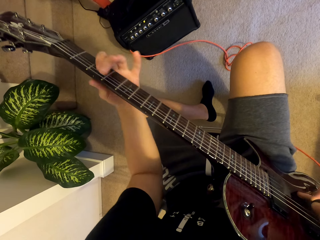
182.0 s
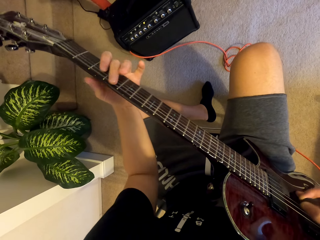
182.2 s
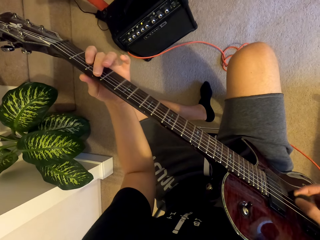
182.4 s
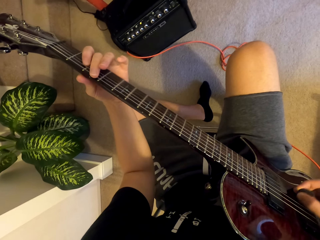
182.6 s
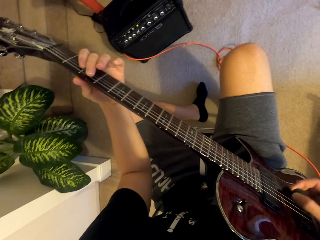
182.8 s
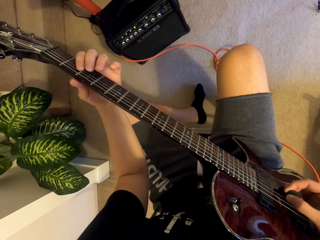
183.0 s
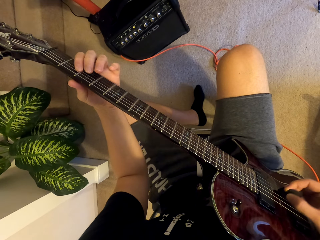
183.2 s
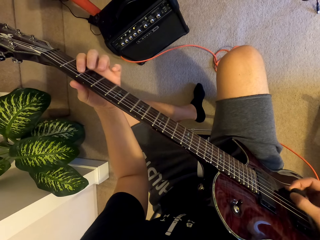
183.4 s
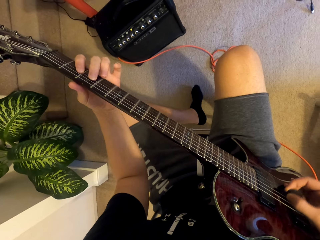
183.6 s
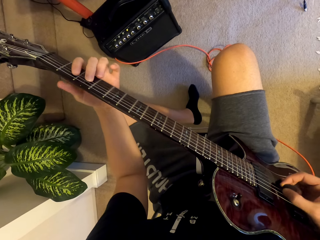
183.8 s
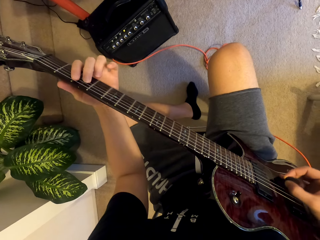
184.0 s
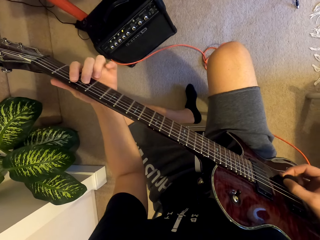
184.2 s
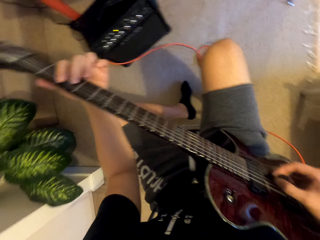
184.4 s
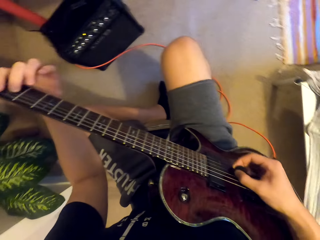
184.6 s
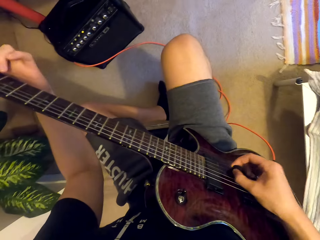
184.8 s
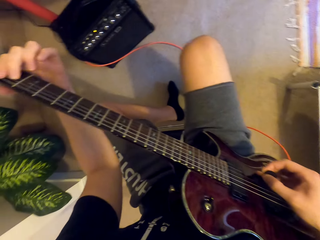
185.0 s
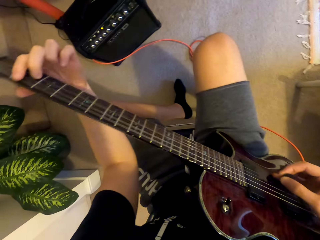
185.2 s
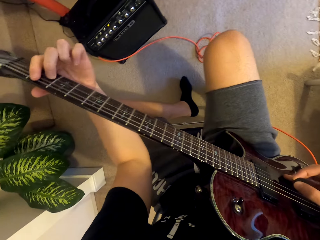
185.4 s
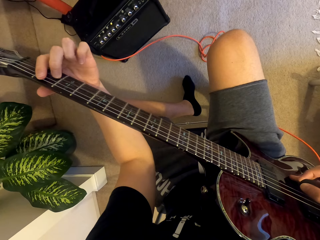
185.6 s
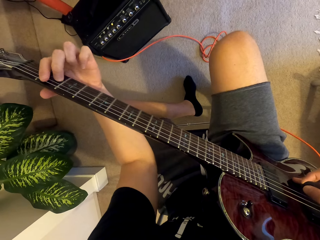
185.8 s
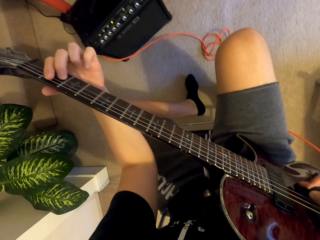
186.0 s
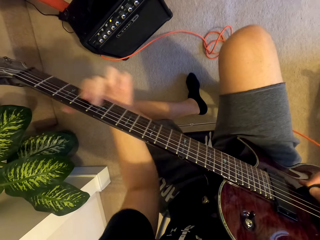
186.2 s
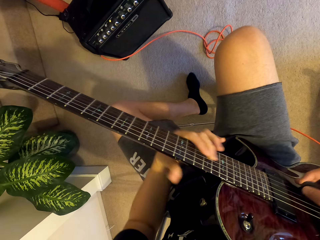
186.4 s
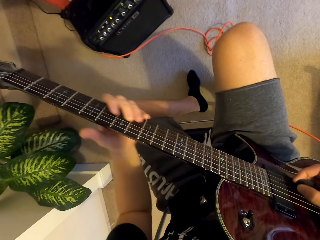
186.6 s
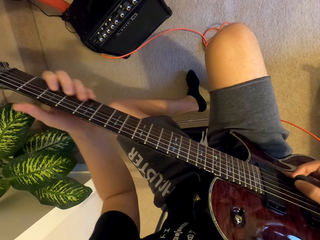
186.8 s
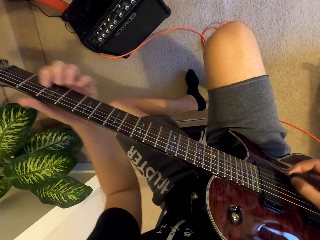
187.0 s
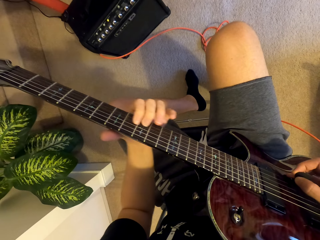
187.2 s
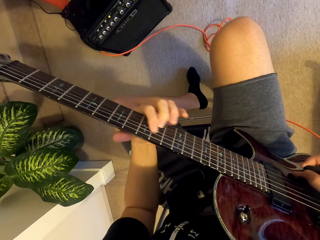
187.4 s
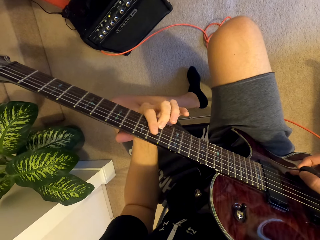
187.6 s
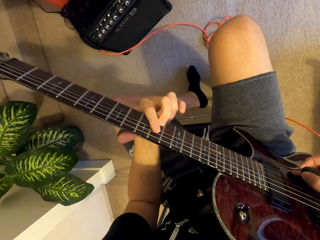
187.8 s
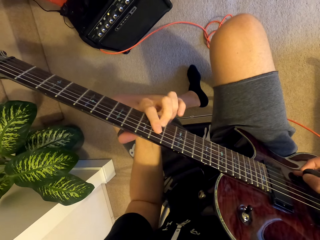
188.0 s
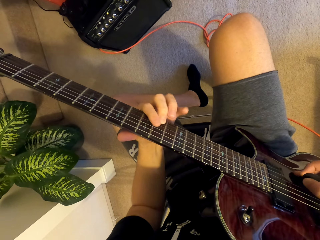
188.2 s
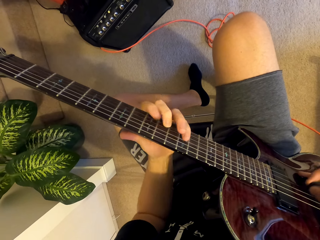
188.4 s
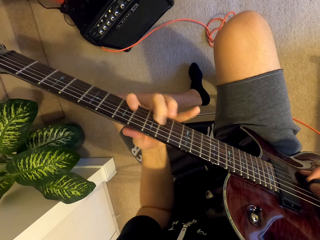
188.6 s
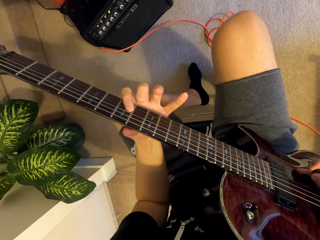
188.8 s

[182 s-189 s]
The camera wearer plays the guitar. They shake their leg.

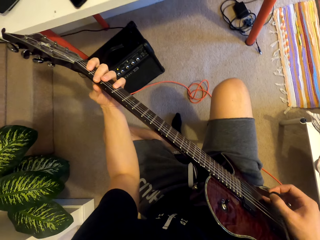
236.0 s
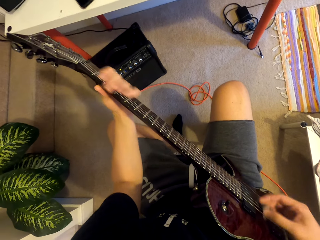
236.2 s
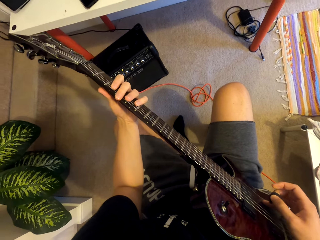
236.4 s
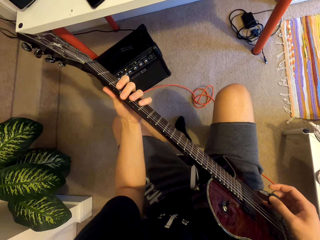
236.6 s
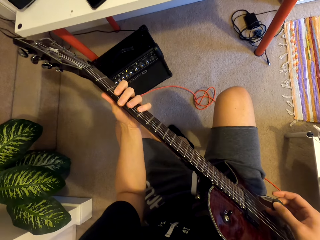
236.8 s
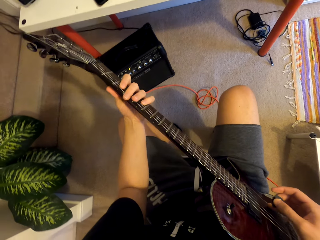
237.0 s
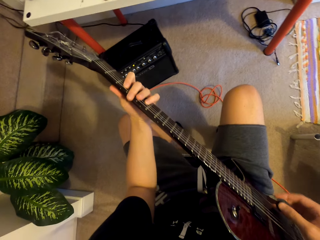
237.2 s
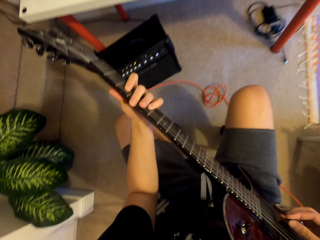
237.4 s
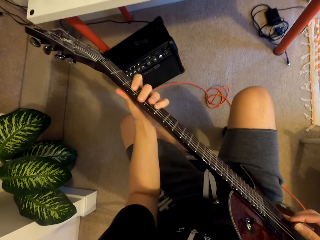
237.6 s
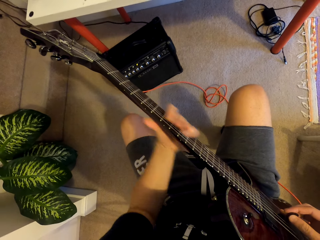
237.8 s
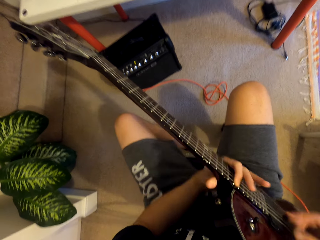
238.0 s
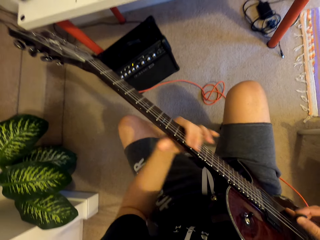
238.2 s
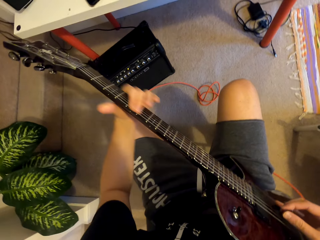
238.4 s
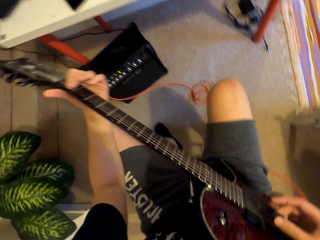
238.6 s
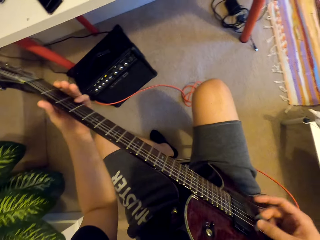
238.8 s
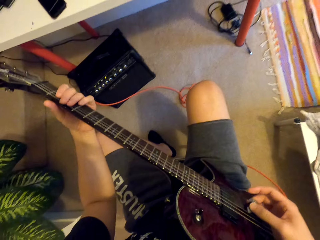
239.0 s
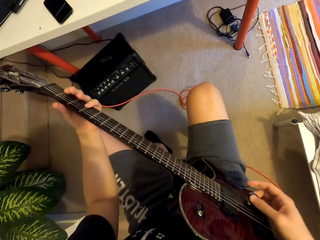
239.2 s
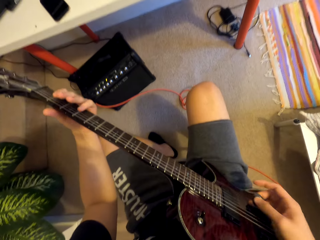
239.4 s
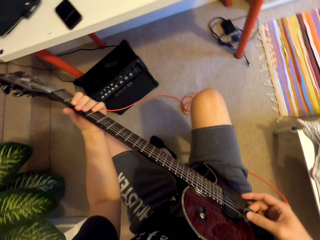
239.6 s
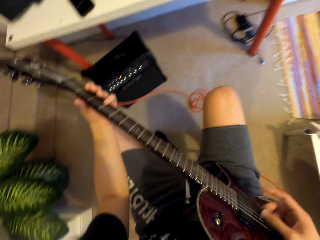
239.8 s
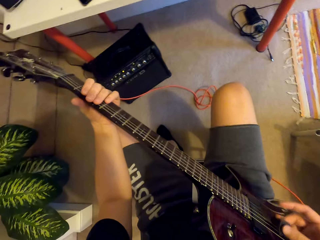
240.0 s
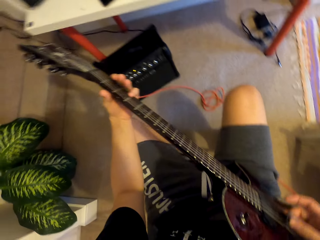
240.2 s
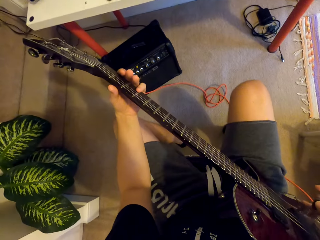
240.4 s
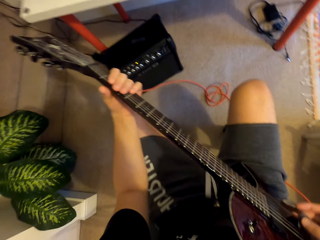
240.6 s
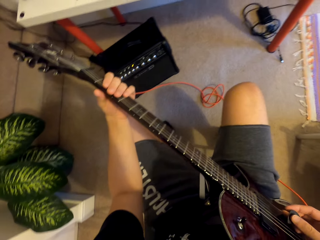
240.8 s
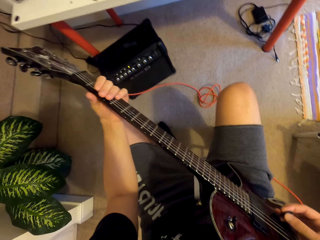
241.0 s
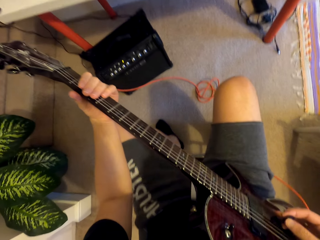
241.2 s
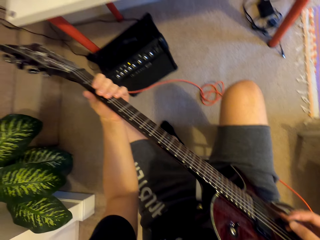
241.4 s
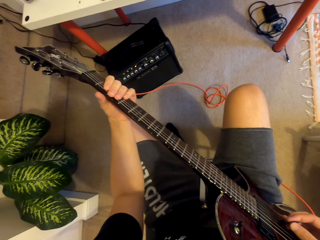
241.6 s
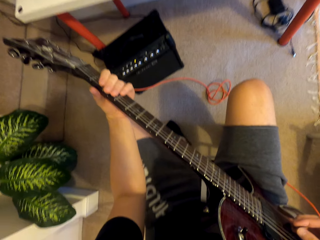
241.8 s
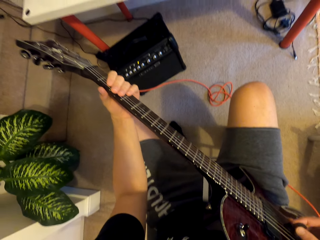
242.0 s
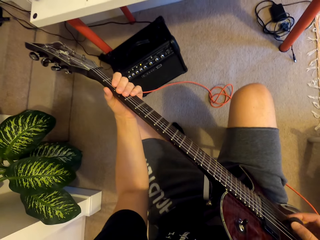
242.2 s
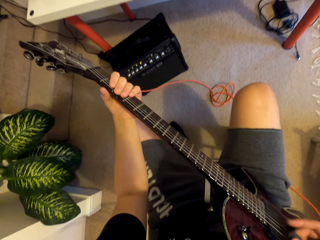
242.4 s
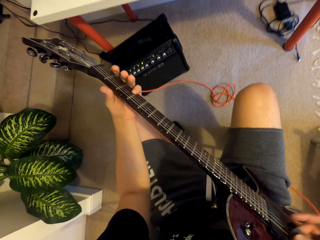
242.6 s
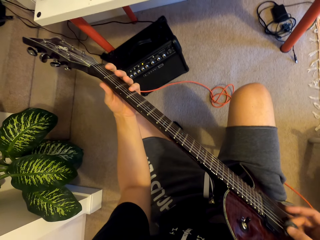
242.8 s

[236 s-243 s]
The camera wearer plays the guitar. They shake their leg.

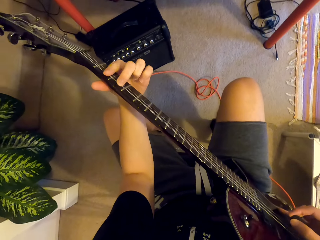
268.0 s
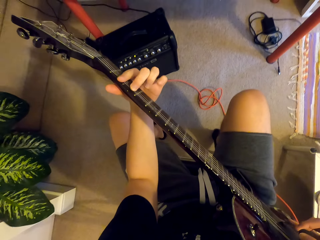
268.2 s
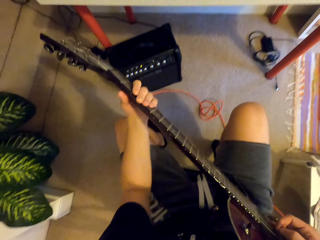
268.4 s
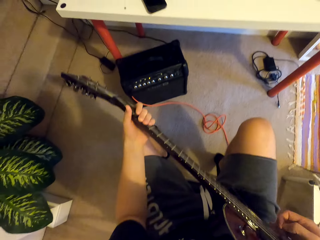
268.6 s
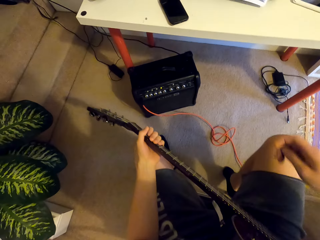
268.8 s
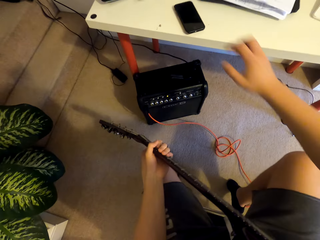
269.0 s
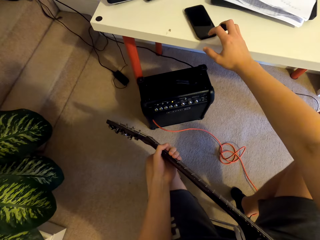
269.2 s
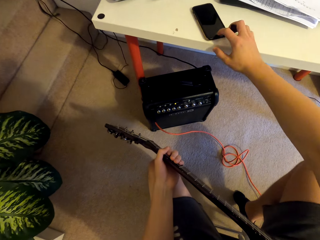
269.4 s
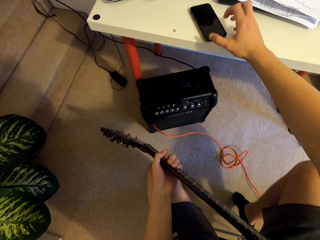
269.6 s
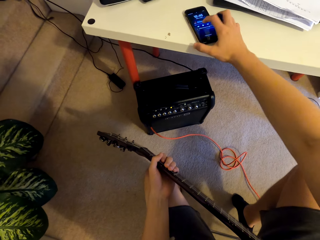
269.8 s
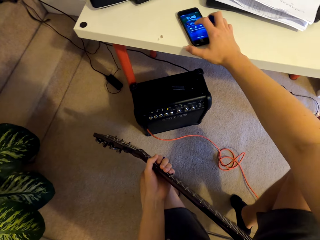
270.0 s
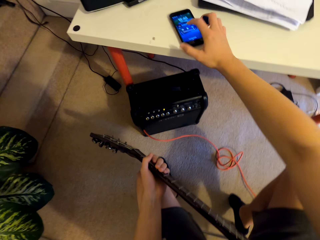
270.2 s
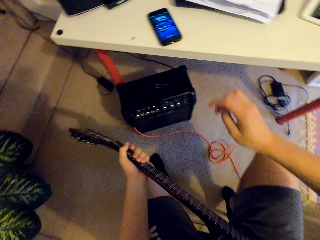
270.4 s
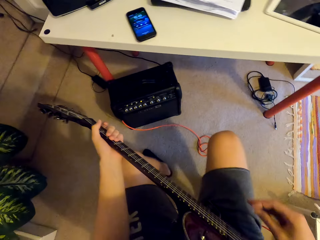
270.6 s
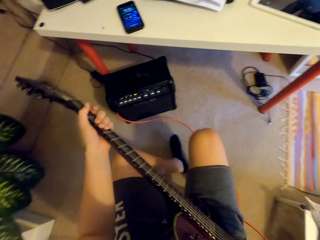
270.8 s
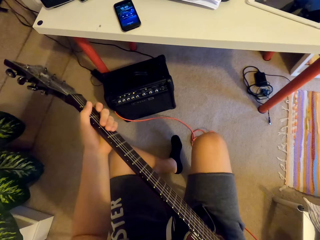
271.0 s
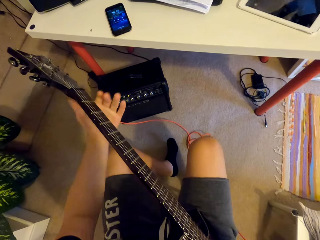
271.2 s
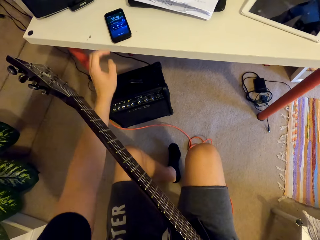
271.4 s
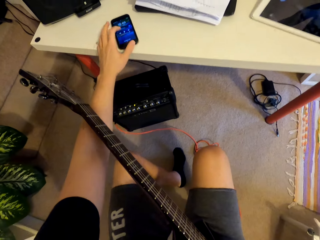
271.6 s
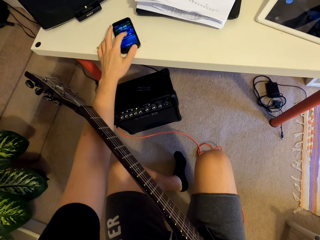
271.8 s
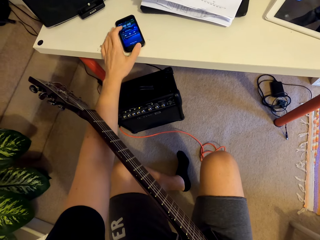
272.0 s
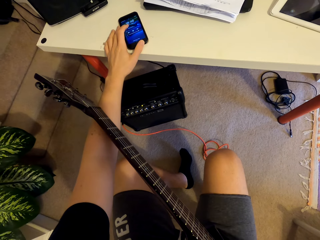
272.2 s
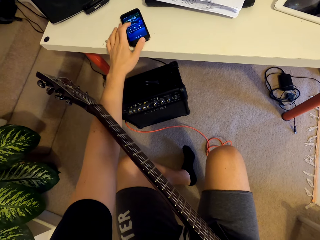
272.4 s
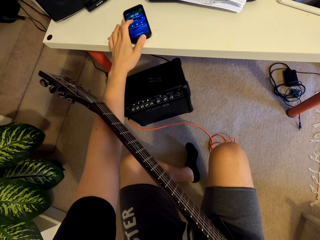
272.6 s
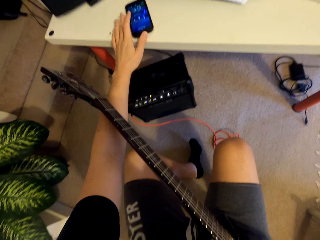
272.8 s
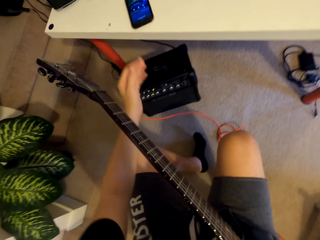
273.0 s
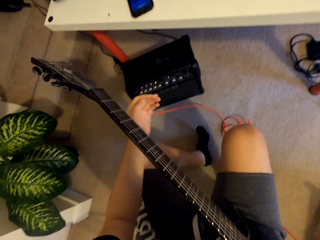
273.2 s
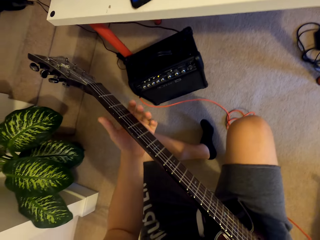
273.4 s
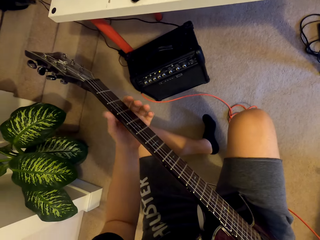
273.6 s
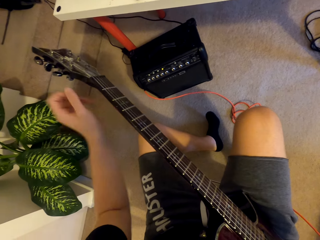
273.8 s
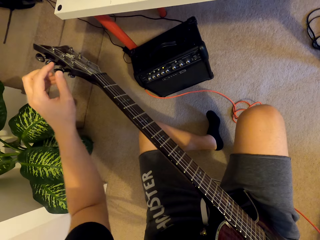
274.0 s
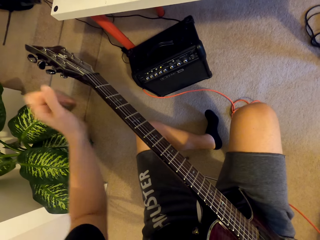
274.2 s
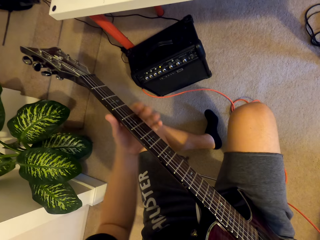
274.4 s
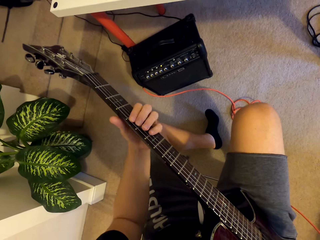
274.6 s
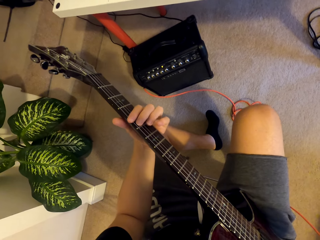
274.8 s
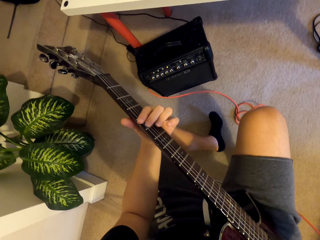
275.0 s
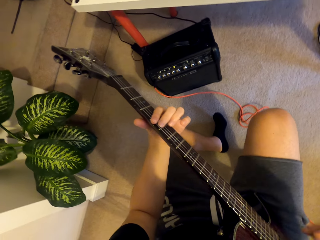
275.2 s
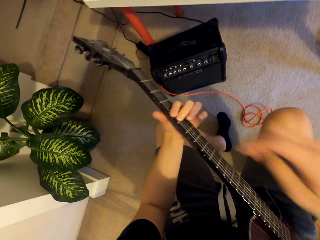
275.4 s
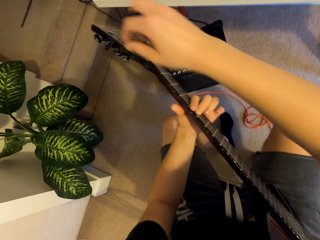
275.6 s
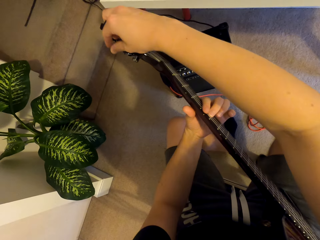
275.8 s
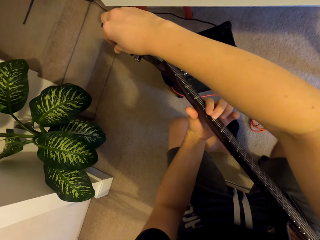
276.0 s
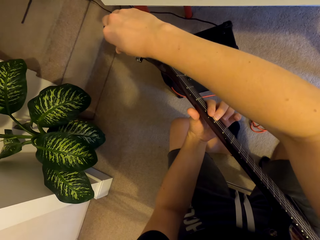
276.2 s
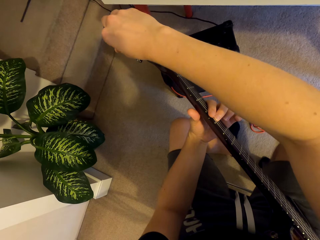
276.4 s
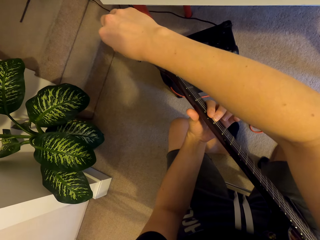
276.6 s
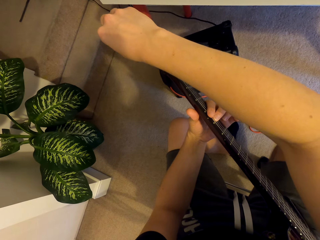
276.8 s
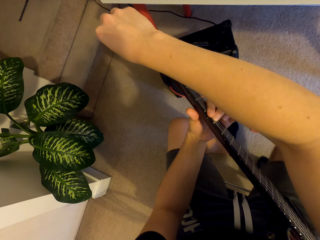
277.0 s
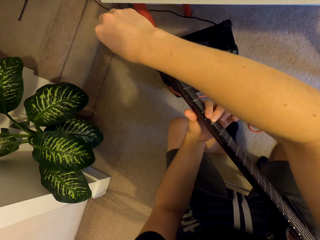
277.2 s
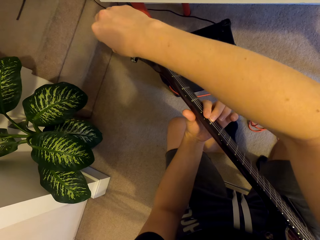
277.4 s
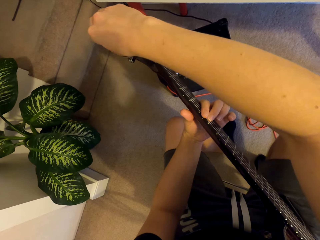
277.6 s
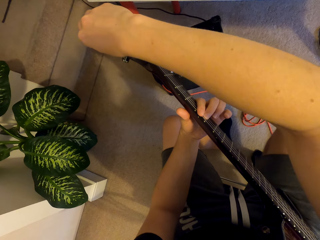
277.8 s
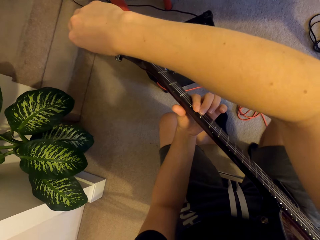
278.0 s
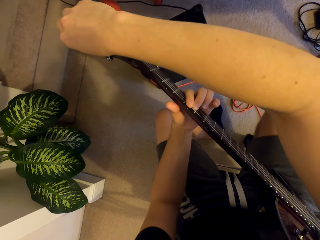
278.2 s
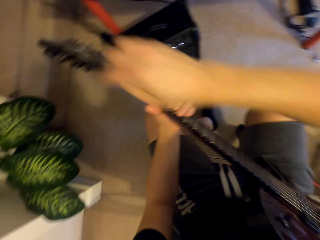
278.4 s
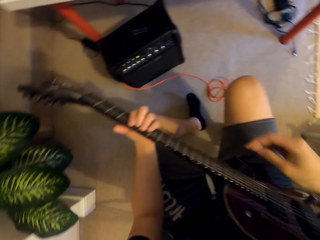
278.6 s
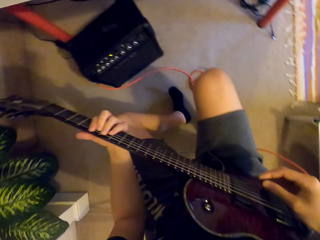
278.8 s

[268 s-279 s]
The camera wearer pauses. He scrolls the phone with his right hand. He checks the phone. He scrolls the phone with his left hand. He plays the guitar. He adjusts the tuners.
